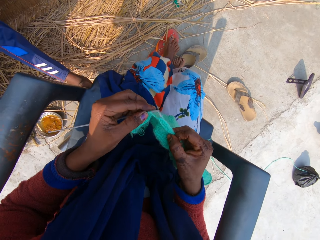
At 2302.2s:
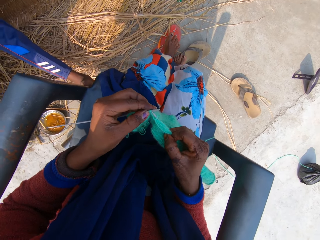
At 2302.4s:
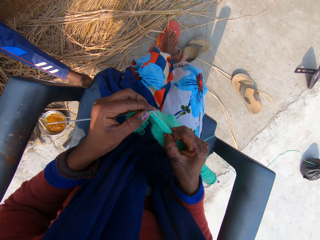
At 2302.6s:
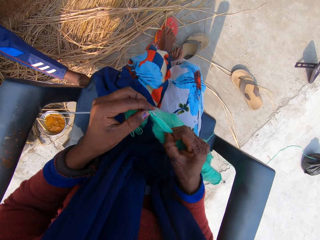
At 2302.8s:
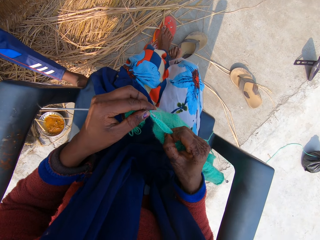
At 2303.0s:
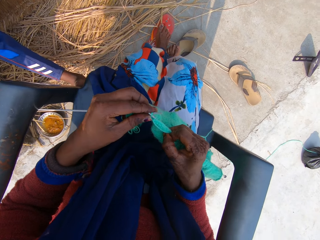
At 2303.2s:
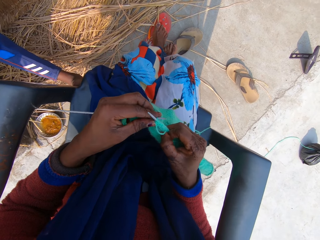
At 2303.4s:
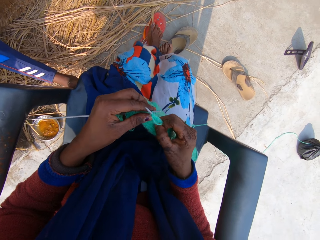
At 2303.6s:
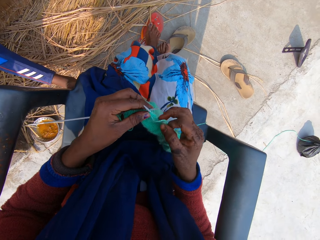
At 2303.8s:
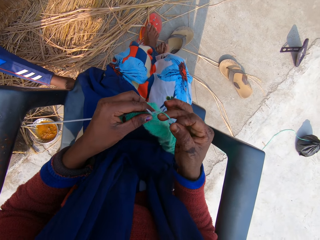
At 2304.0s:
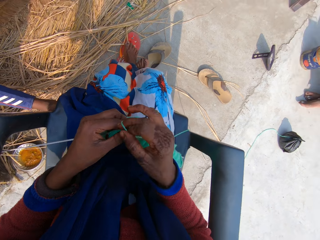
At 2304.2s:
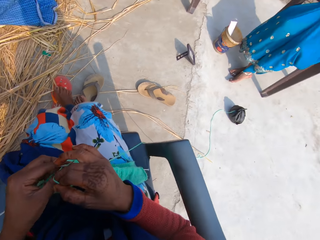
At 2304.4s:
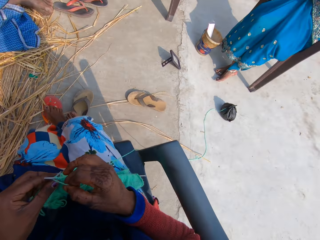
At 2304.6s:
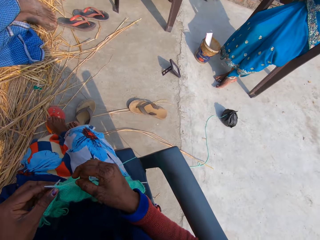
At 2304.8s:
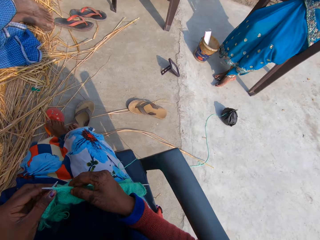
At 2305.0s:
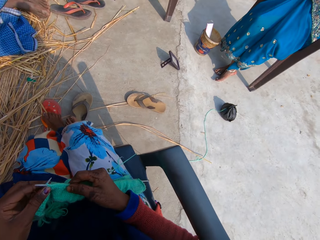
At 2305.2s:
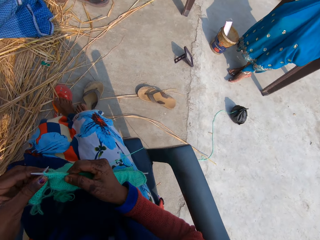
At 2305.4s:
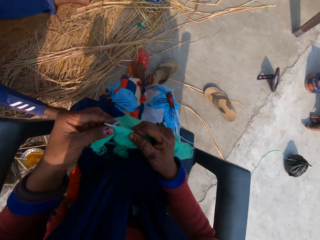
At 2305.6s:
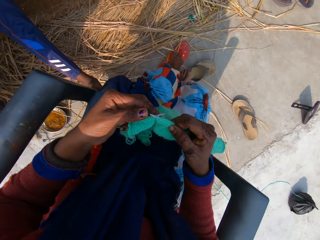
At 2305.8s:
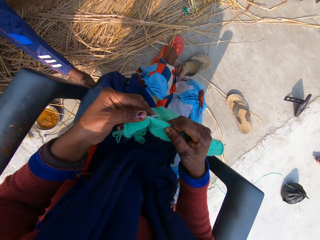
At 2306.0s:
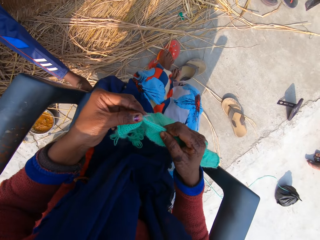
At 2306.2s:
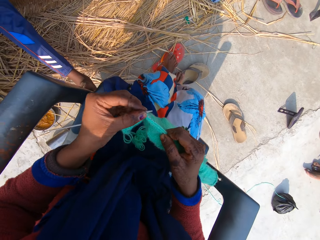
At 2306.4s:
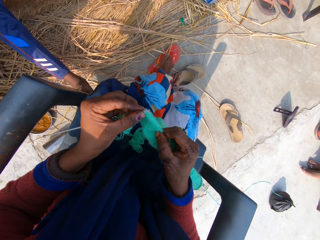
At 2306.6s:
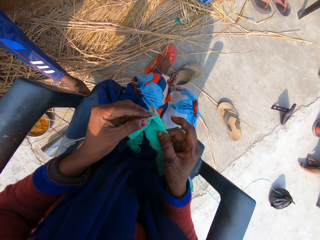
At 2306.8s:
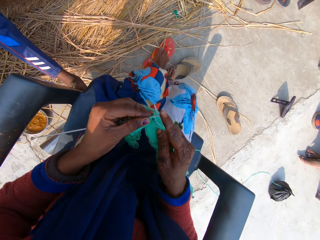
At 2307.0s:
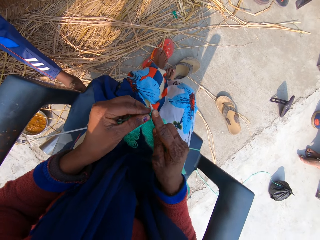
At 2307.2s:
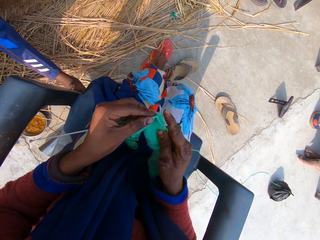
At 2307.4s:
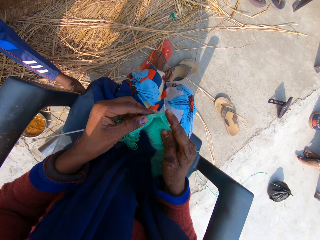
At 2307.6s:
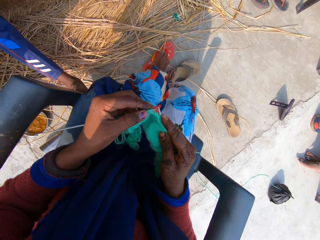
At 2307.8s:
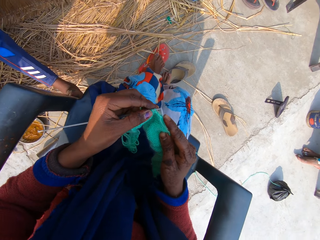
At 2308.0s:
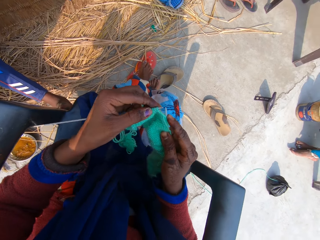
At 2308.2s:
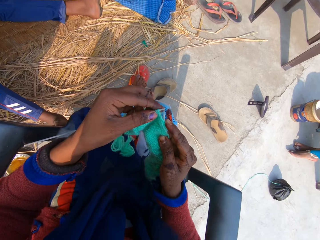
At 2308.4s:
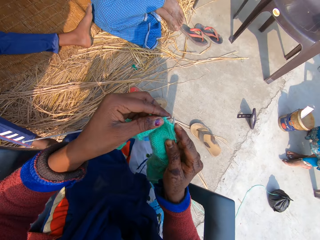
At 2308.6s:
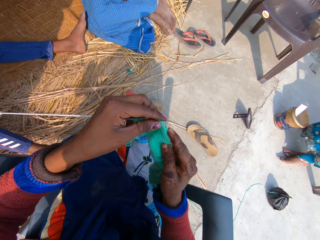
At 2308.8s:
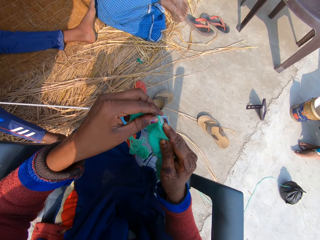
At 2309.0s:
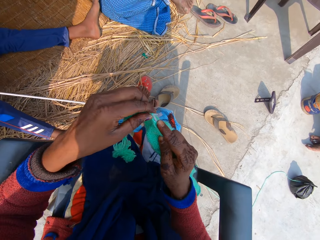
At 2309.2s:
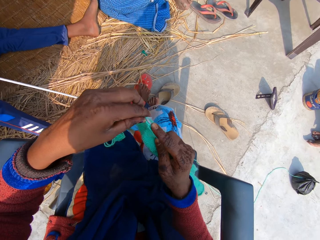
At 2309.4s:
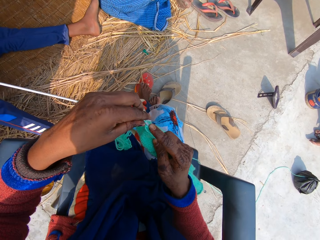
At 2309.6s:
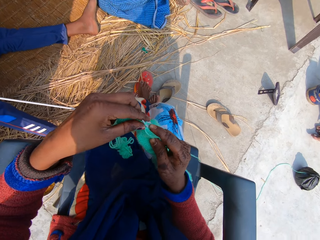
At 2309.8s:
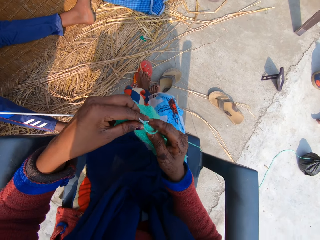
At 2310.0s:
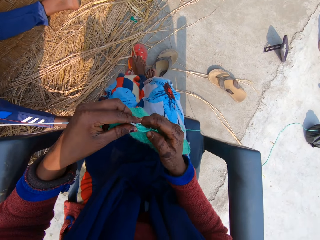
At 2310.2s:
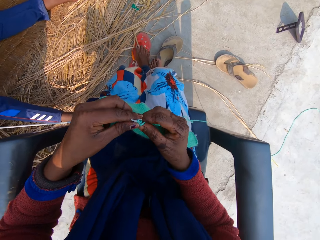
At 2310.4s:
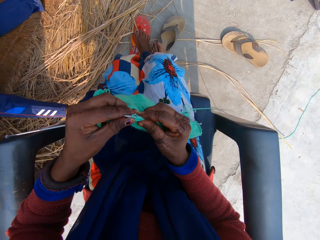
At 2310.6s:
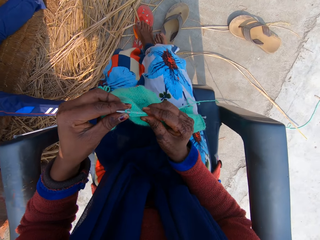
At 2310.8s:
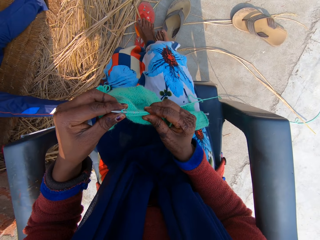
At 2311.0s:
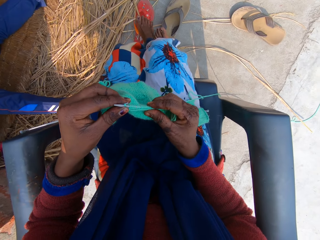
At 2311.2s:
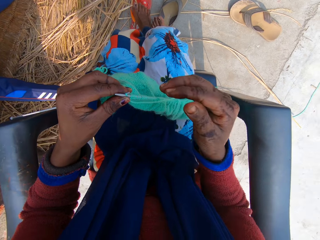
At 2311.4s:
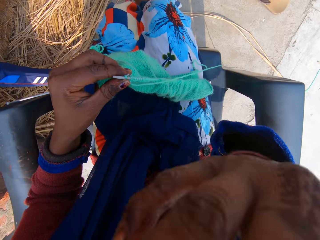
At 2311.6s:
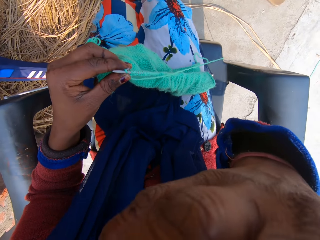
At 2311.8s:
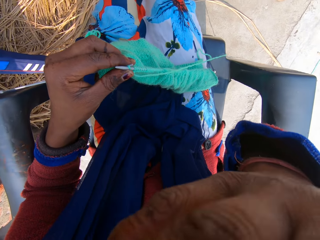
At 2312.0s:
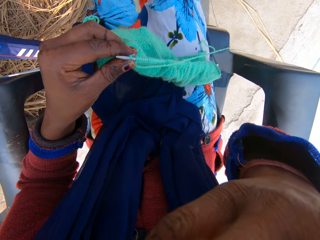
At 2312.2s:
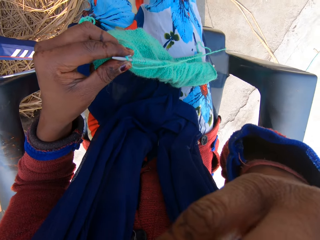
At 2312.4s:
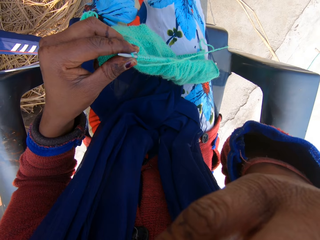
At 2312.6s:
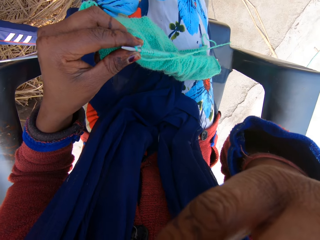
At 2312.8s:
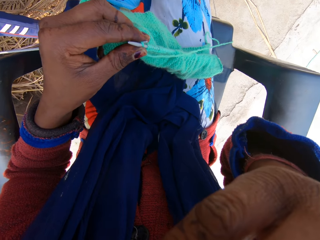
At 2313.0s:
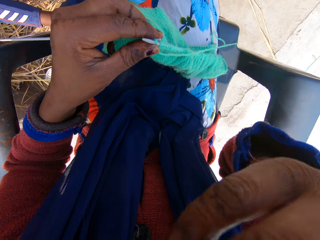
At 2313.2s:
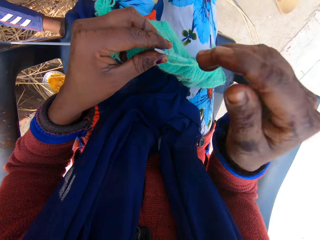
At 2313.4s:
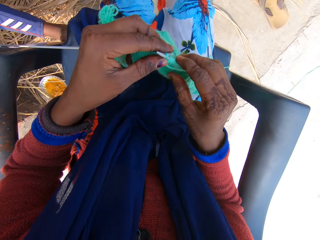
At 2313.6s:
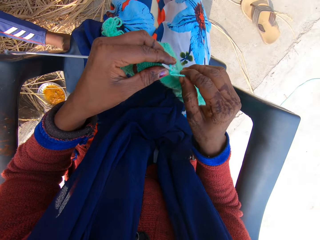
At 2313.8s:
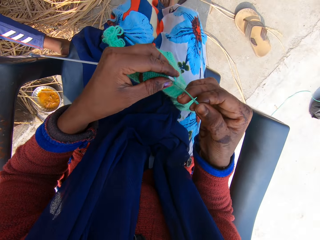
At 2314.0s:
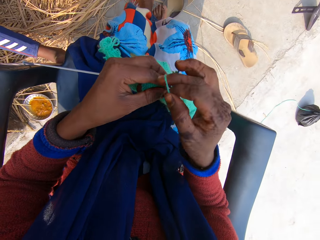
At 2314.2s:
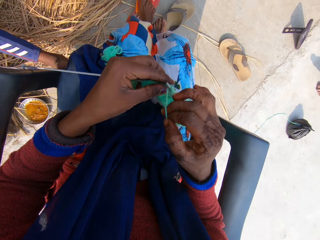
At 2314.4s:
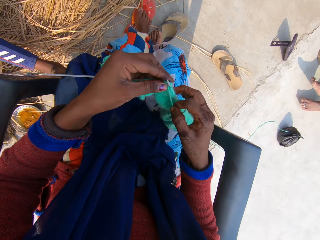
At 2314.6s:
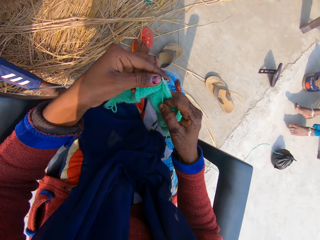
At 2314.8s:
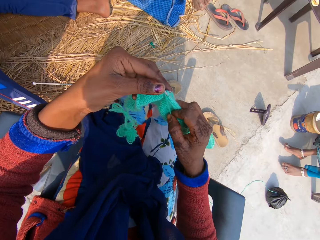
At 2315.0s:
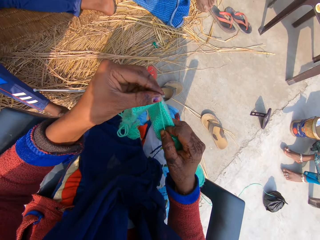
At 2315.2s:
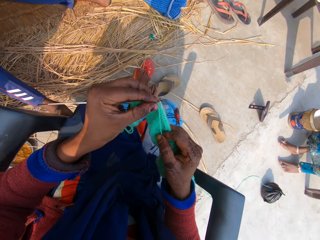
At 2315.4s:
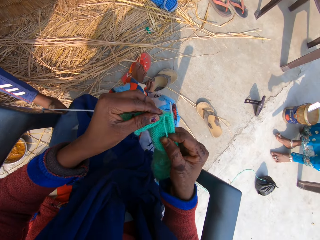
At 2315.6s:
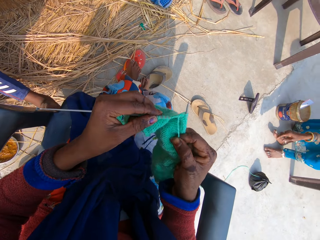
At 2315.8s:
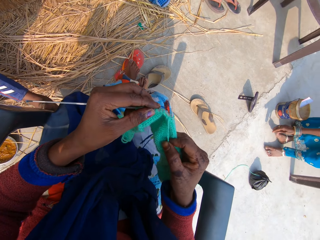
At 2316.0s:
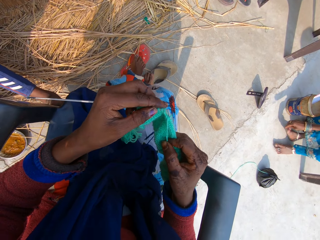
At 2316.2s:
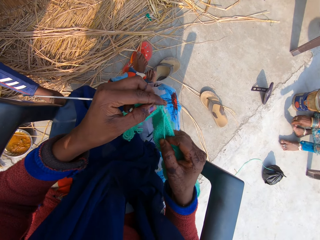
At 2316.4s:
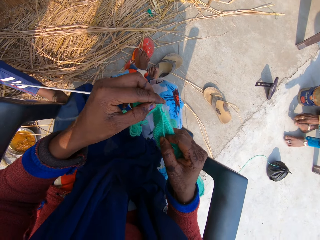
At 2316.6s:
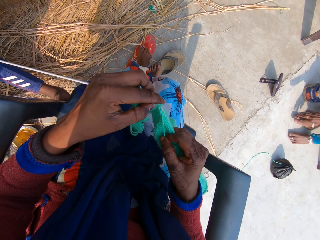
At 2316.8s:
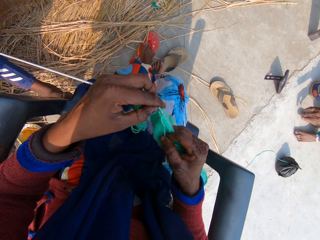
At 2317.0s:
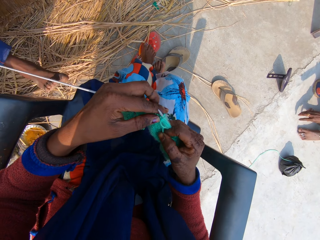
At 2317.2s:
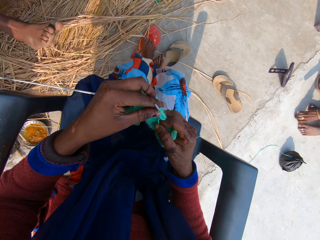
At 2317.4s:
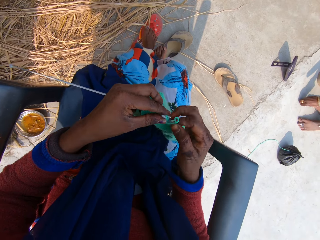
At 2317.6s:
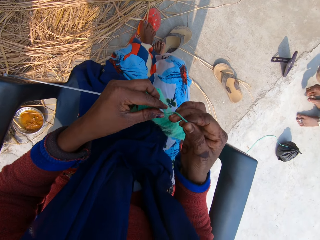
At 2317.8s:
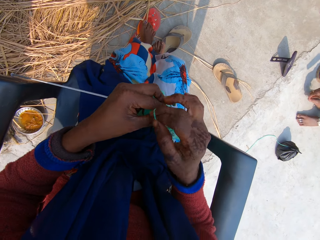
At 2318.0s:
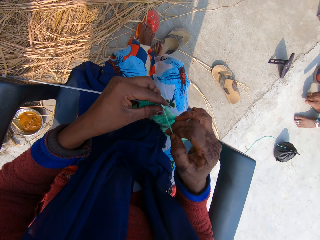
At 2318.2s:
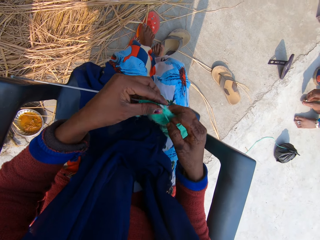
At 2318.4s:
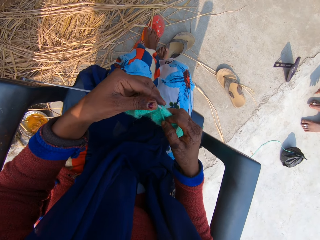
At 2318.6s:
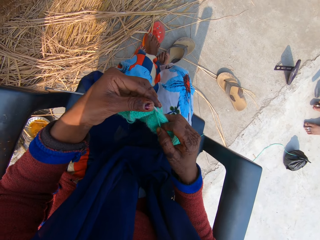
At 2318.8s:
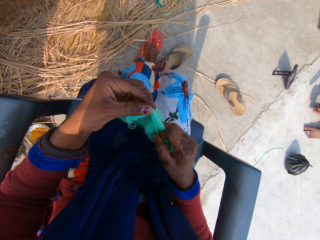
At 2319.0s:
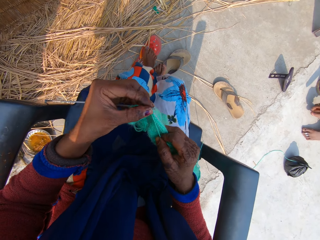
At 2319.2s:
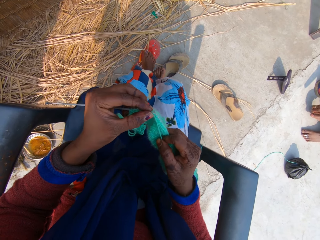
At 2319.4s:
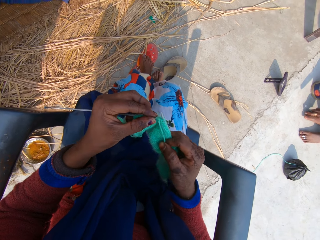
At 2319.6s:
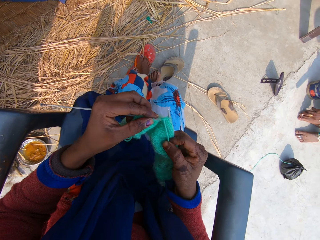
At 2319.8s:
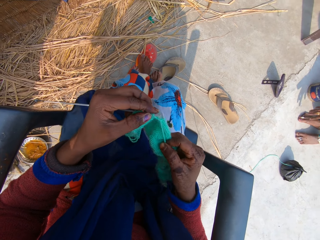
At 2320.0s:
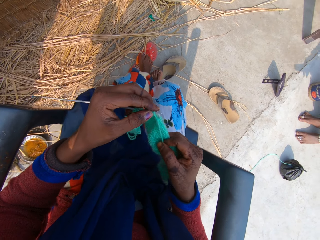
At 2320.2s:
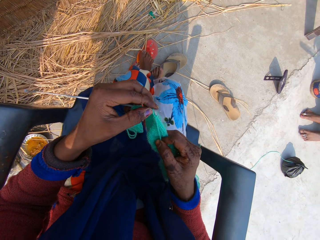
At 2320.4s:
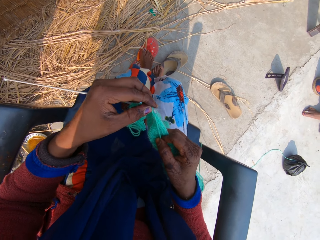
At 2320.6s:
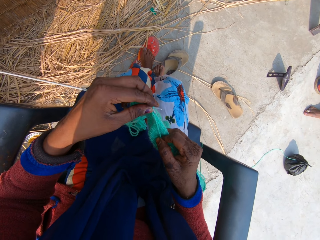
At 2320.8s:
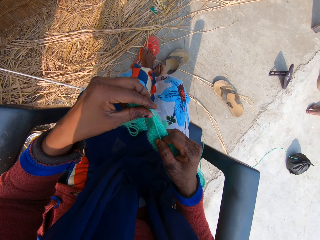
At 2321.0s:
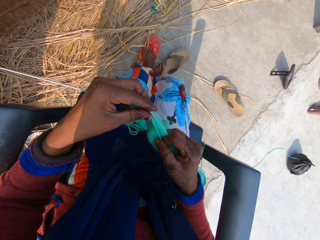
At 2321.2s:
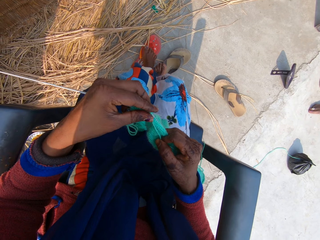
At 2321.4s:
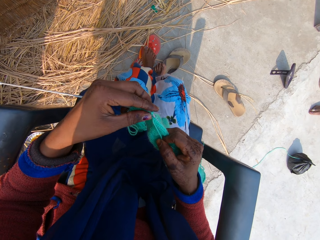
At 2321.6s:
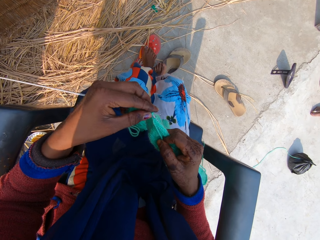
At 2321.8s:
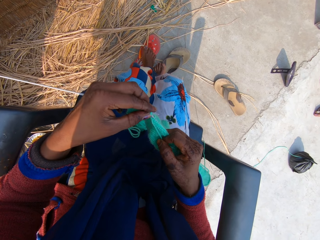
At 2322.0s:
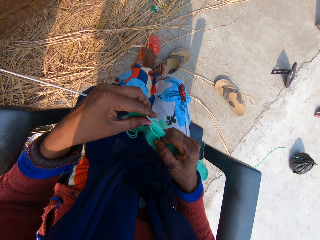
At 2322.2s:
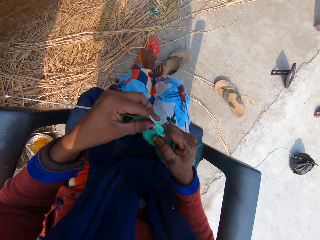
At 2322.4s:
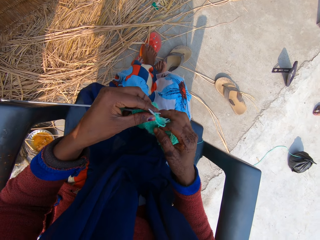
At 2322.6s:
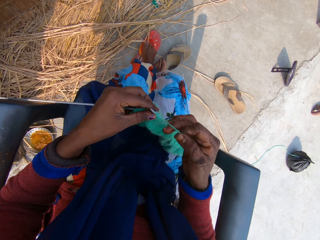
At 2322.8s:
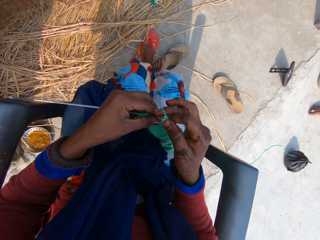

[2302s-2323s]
The camera wearer works her right hand through the yarn on the knitting needle. She talks to the woman. The woman responds to the camera wearer. The camera wearer touches her face with her right hand. The woman talks to the camera wearer. The camera wearer knits the yarn into a yarn fabric. The woman talks to the camera wearer.
